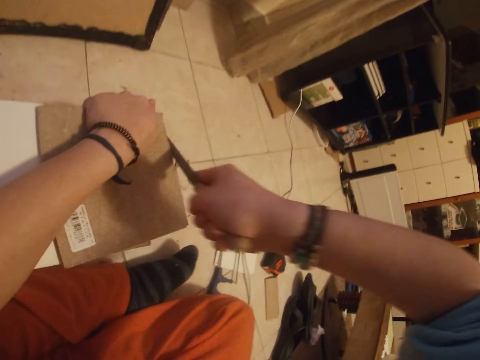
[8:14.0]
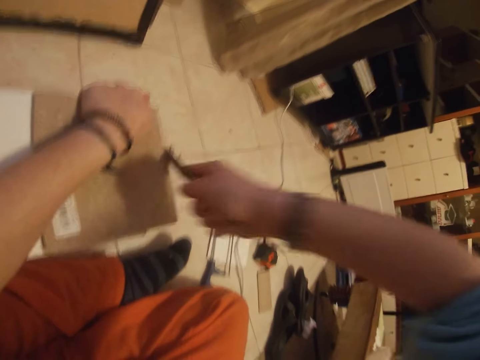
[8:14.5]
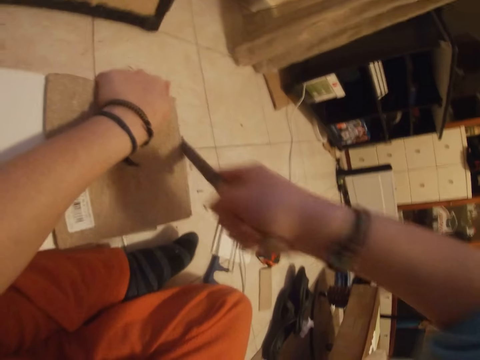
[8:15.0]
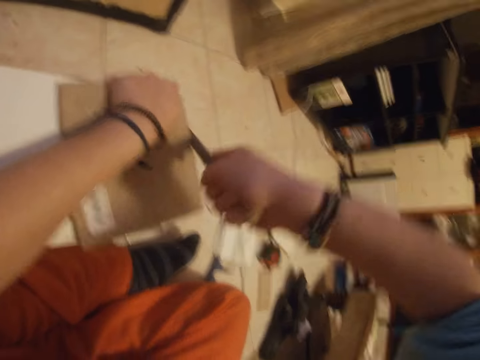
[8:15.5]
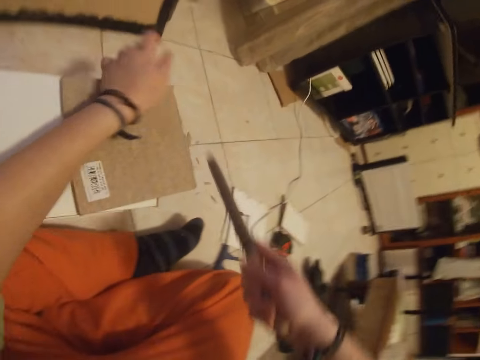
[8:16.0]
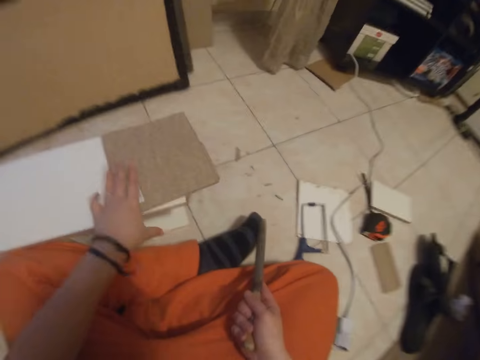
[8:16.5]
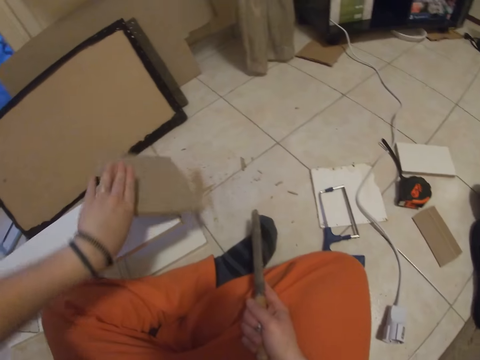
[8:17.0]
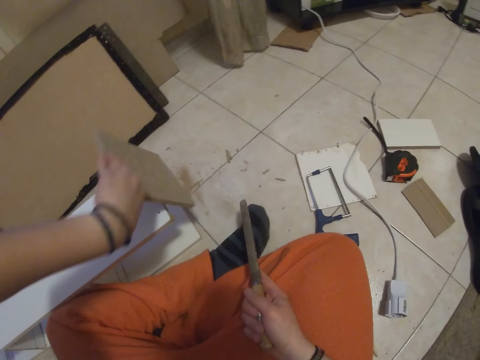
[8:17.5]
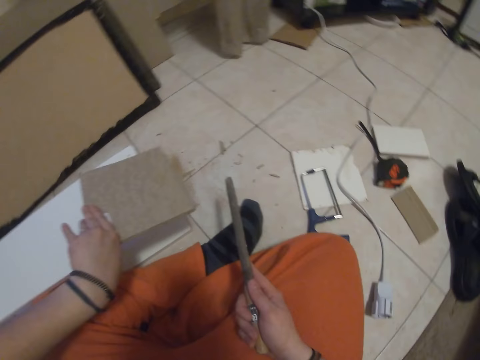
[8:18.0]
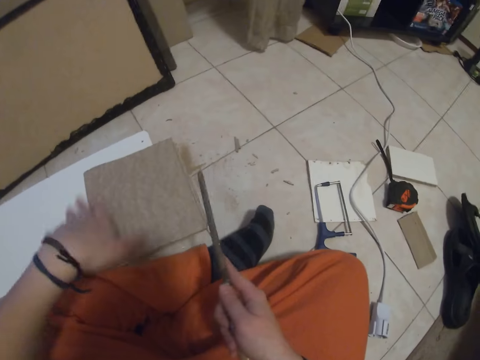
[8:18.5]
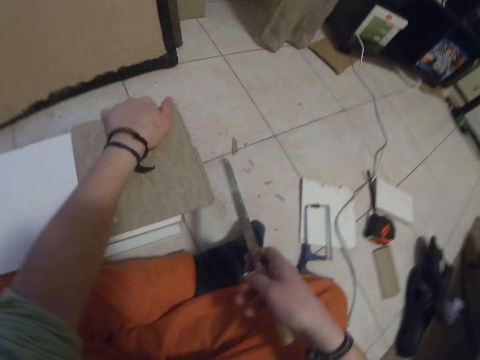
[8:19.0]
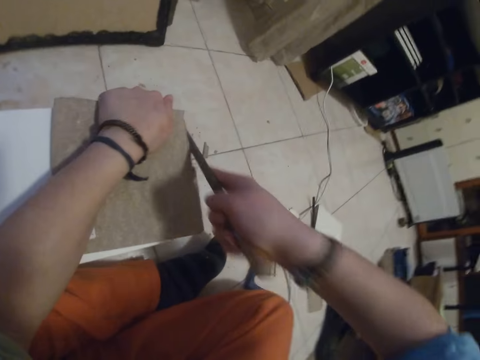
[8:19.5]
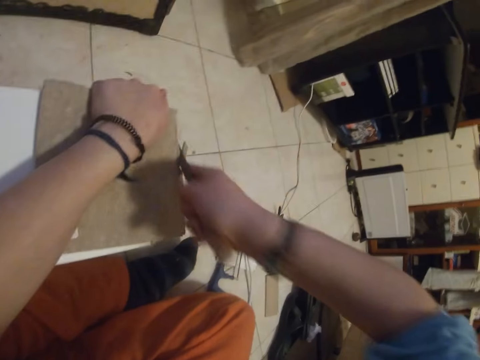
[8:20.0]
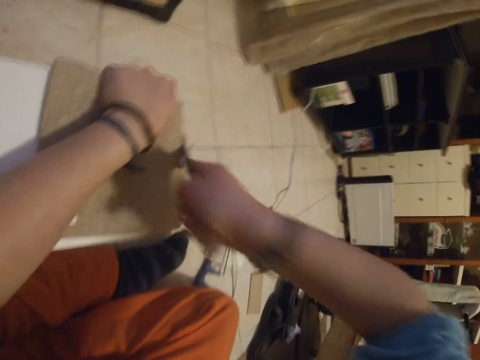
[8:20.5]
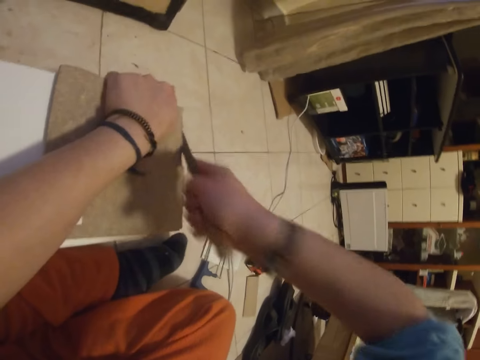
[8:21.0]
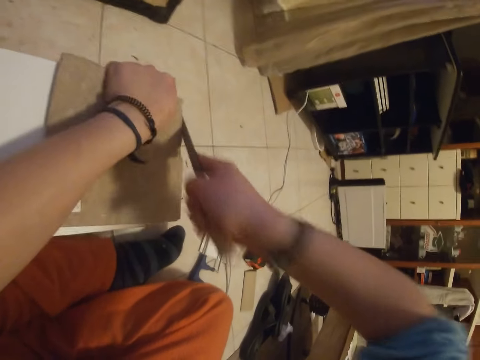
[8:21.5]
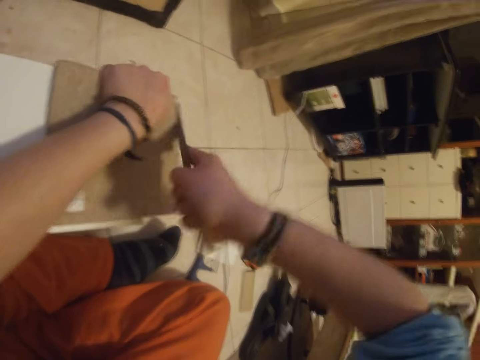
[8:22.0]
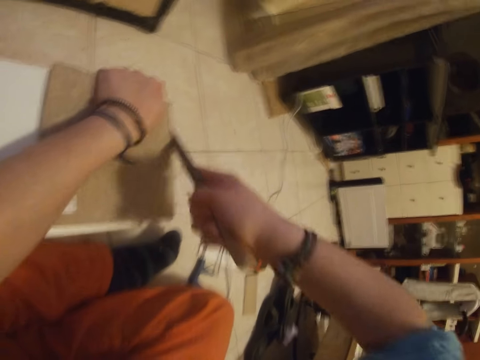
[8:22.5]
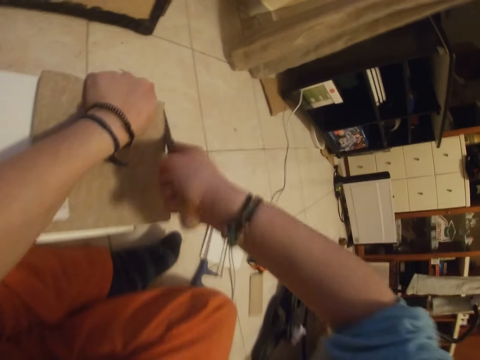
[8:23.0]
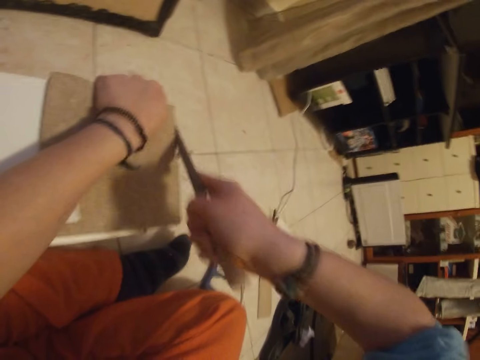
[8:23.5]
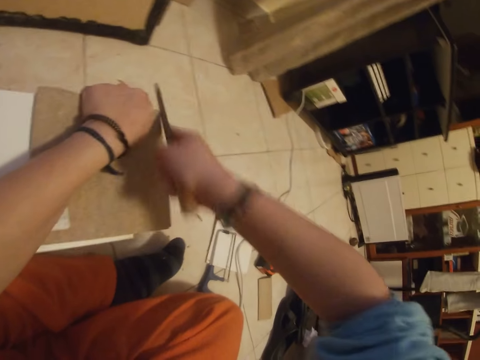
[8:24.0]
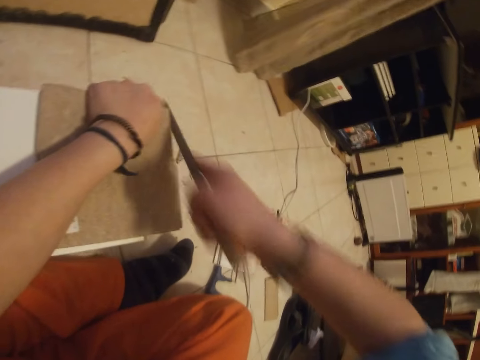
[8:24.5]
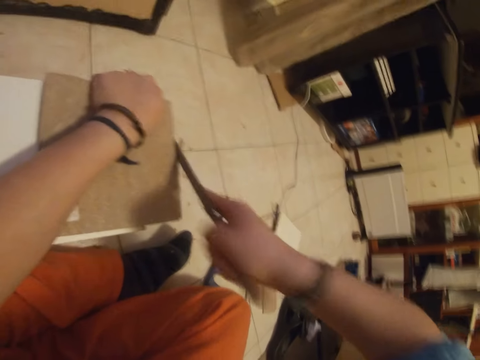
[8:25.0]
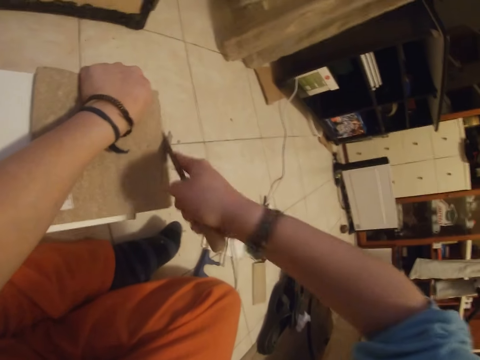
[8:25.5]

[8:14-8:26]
The camera wearer holds the saw. He picks up the piece of wood. He shakes the piece of wood on the side of the wooden shelf with his left hand. He hits the piece of wood on the shelf. He places the piece of wood in his left hand on the wooden shelf. He holds the piece of wood and the wooden shelf with his left hand. He files the piece of wood on the wooden shelf with the taper saw file in his right hand. He cuts the piece of wood.

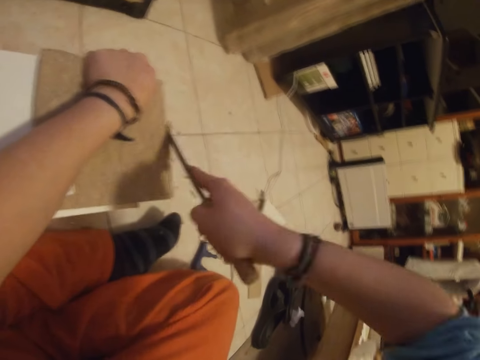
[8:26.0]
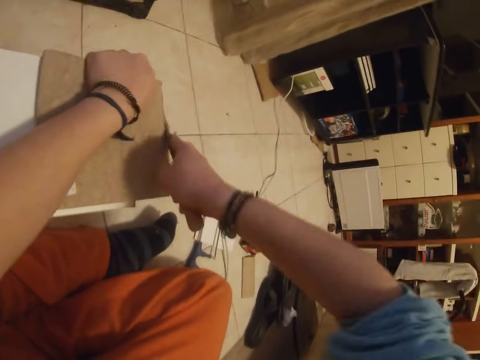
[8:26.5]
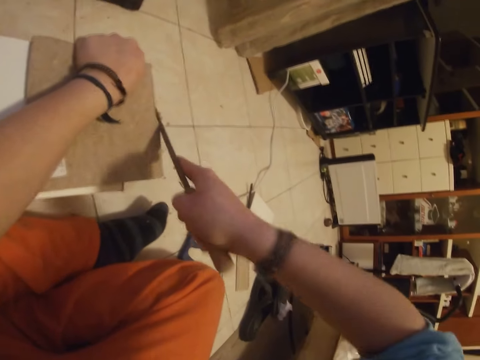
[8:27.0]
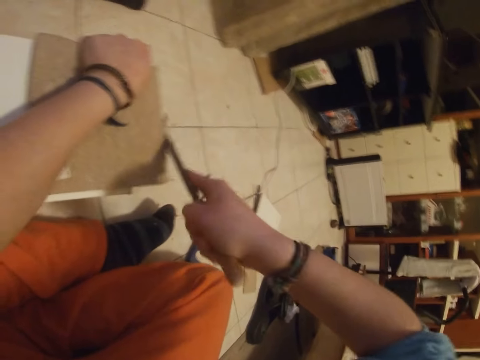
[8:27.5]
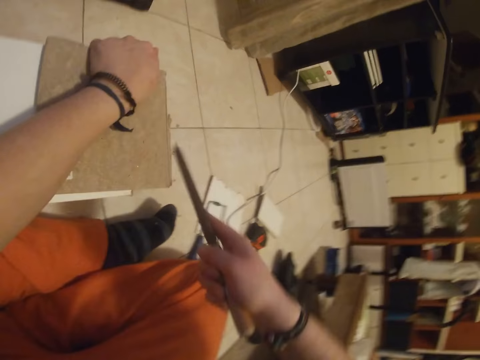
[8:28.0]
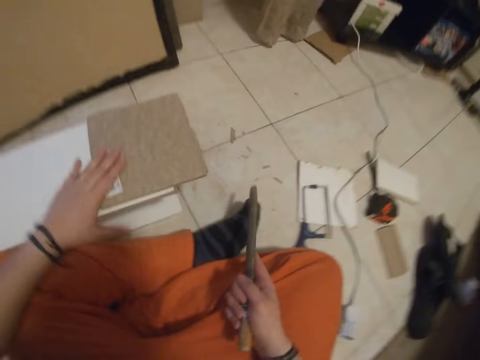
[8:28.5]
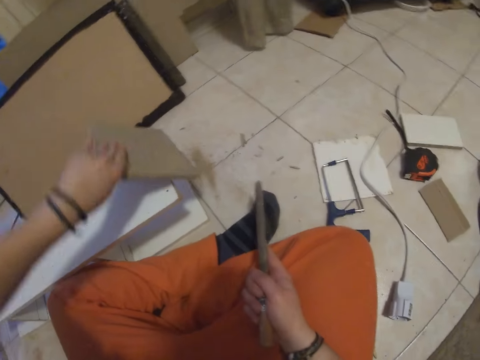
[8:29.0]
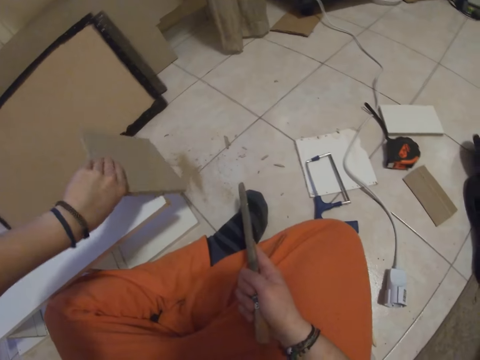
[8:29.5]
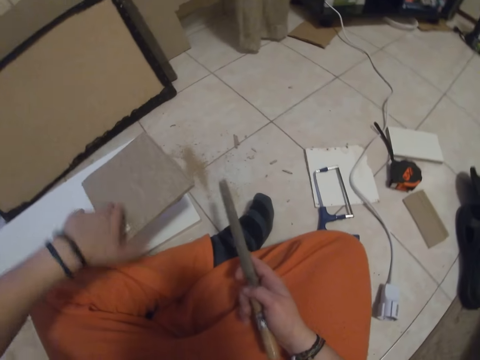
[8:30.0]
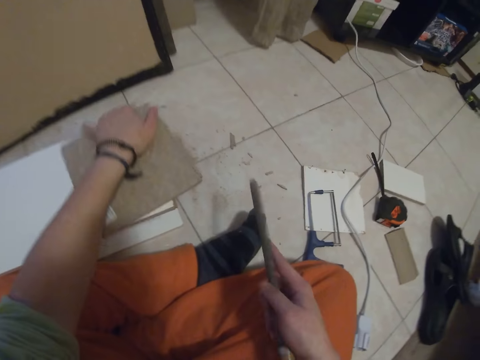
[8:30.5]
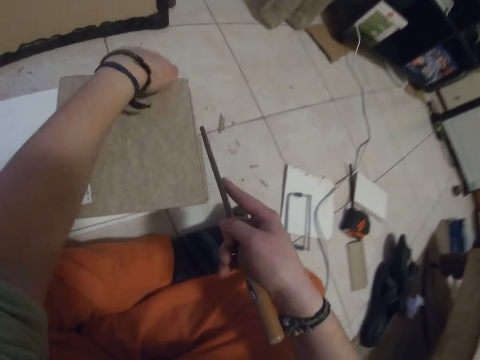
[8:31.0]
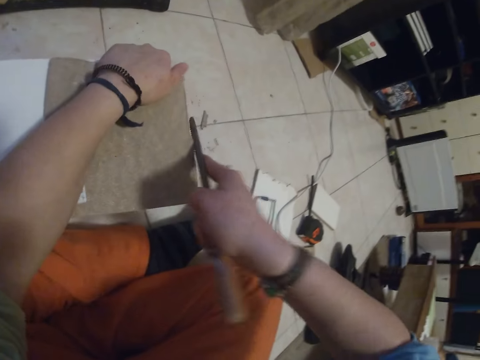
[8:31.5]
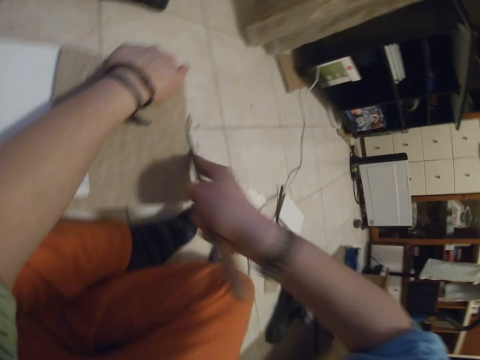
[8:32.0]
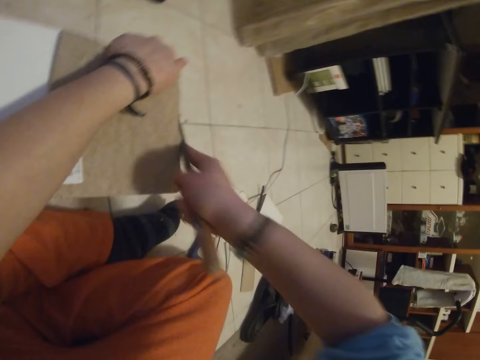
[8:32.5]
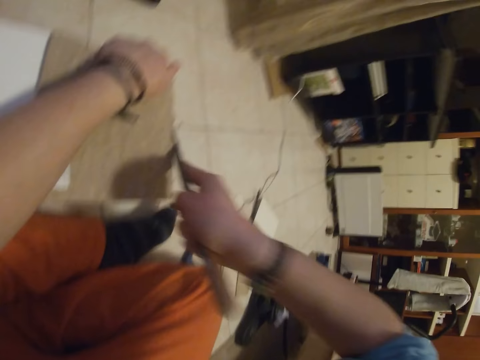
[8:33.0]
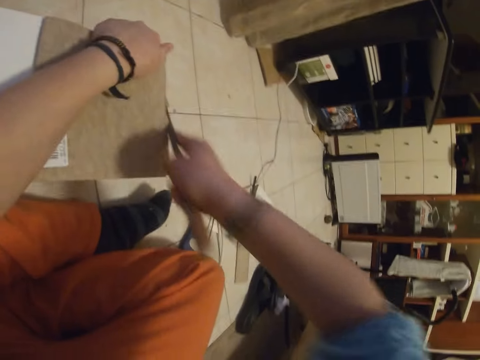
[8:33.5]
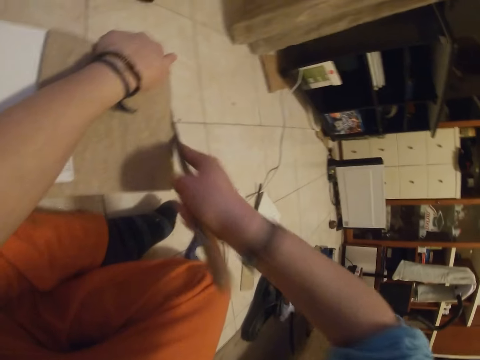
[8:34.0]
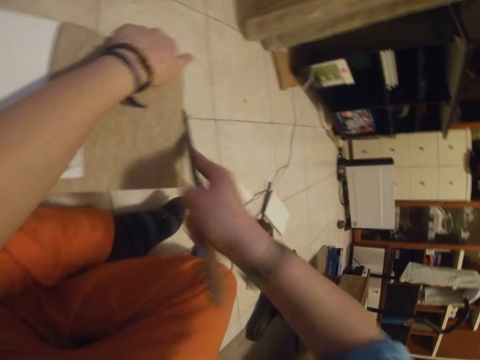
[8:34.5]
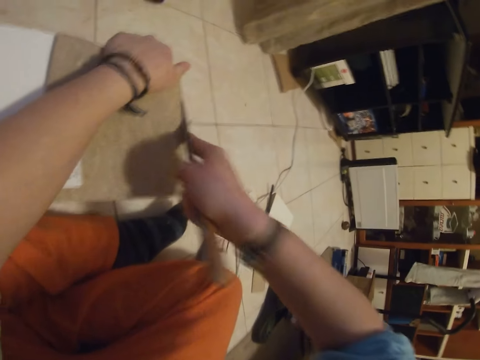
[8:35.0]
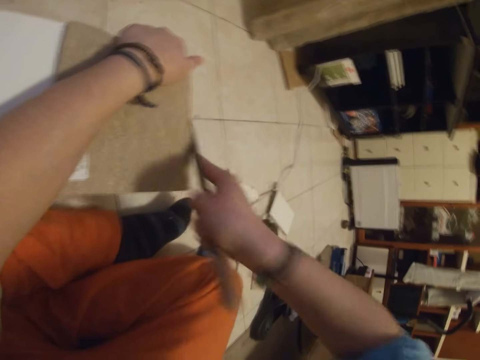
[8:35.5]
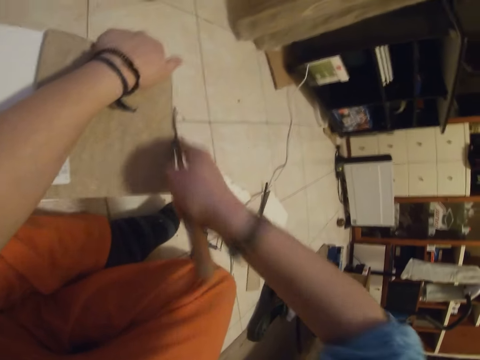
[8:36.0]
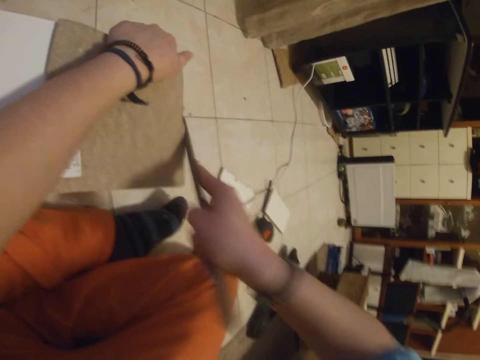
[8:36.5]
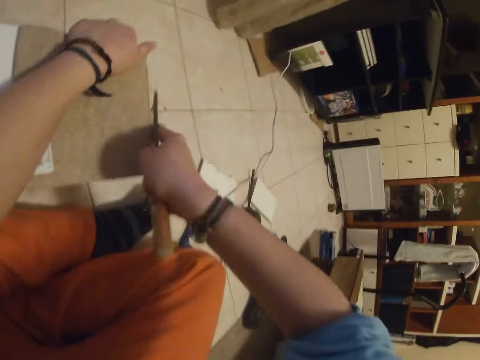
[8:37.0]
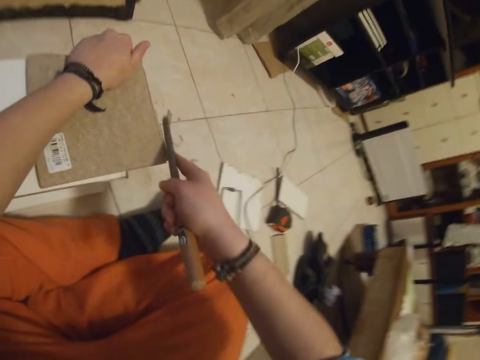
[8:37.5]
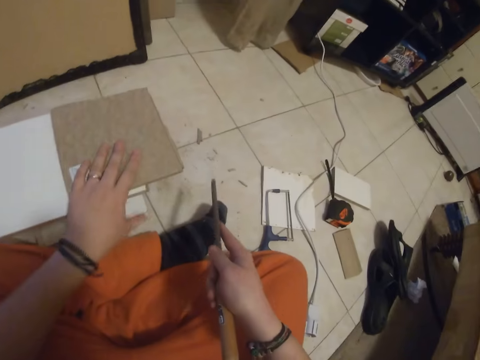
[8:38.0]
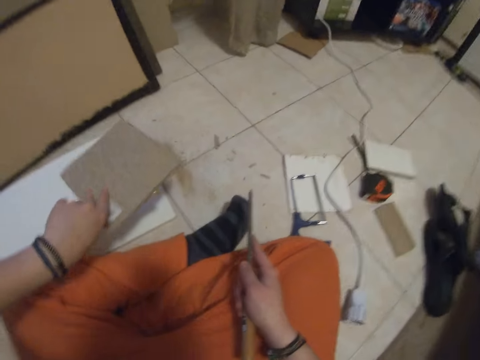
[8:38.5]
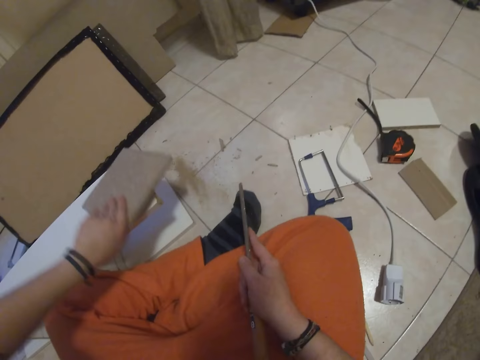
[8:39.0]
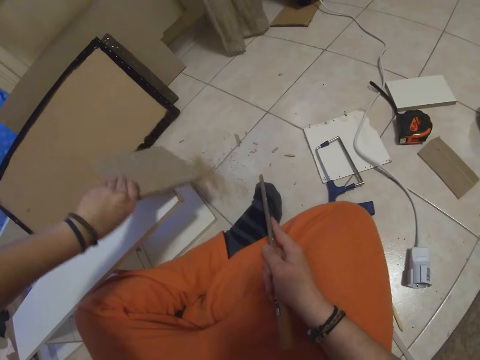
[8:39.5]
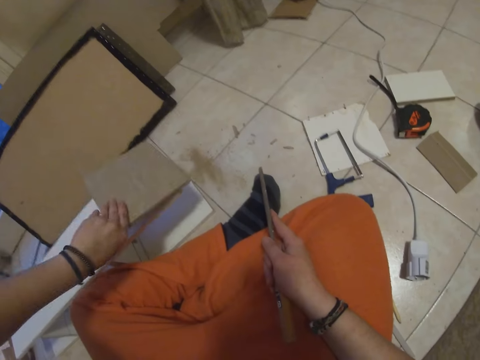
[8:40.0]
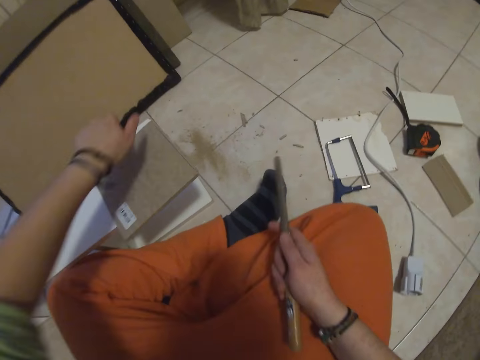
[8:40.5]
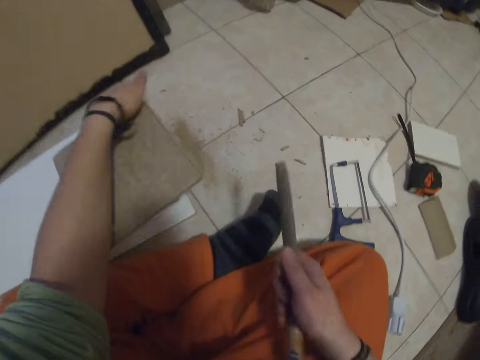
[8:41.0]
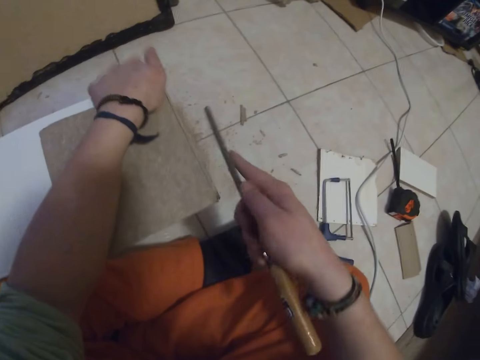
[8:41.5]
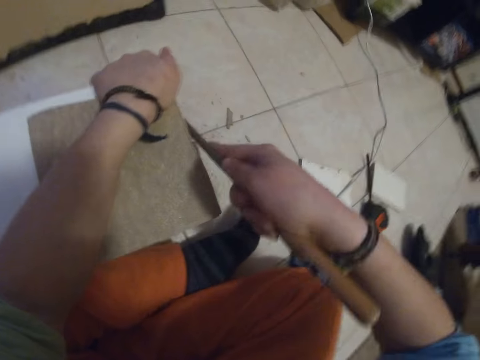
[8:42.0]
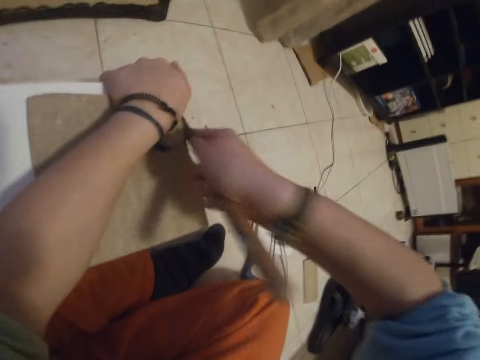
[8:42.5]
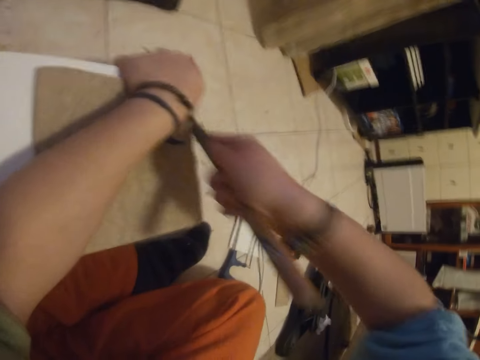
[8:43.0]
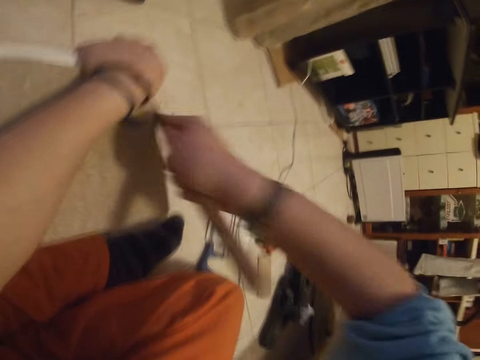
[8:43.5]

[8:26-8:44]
The camera wearer holds the saw. He shakes the piece of wood on the side of the wooden shelf with his left hand. He picks up the piece of wood. He hits the wood on the shelf. He places the piece of wood in his left hand on the wooden shelf. He holds the piece of wood and the wooden shelf with his left hand. He files the piece of wood on the wooden shelf with the taper saw file in his right hand. He cuts the wood. He picks up the wood. He shakes the piece of wood on the side of the wooden shelf with his left hand. He hits the wood on the shelf. He places the piece of wood in his left hand on the wooden shelf. He holds the piece of wood and the wooden shelf with his left hand. He files the piece of wood on the wooden shelf with the taper saw file in his right hand. He cuts the wood.
